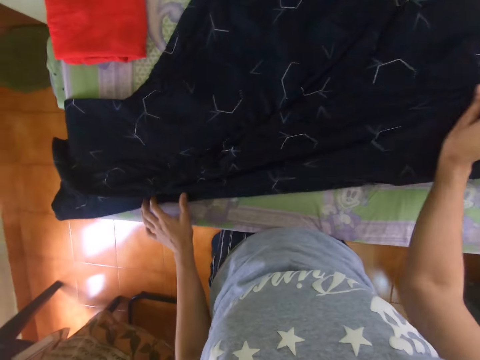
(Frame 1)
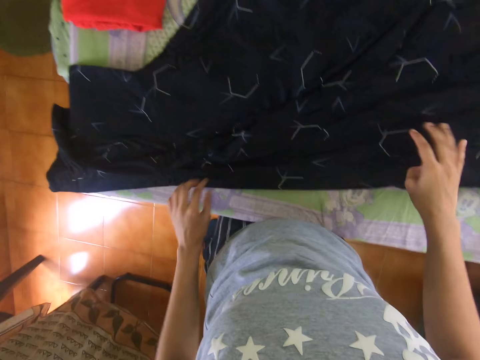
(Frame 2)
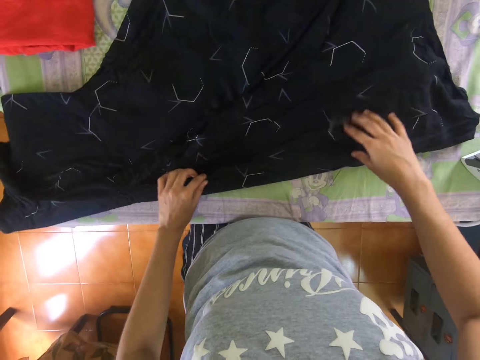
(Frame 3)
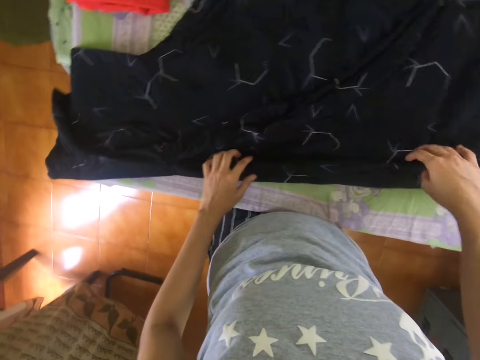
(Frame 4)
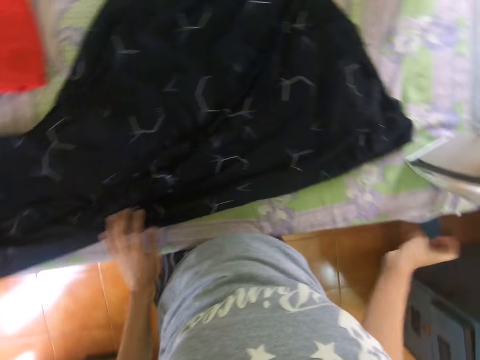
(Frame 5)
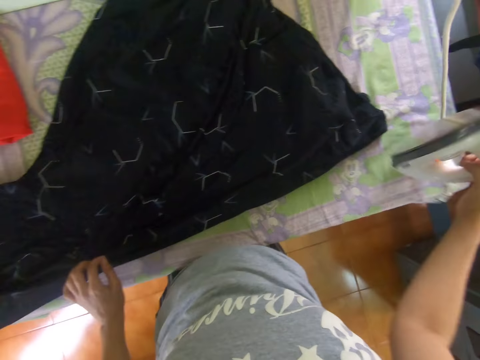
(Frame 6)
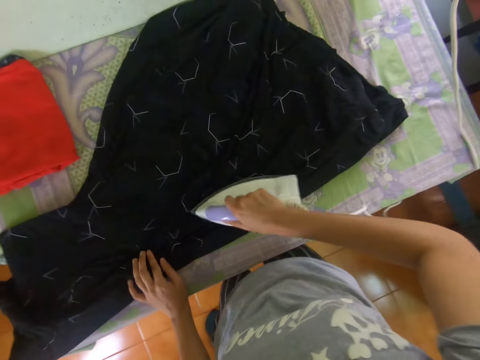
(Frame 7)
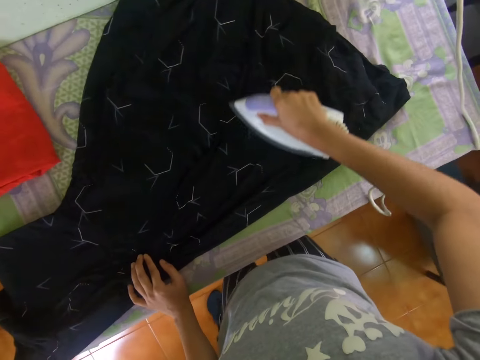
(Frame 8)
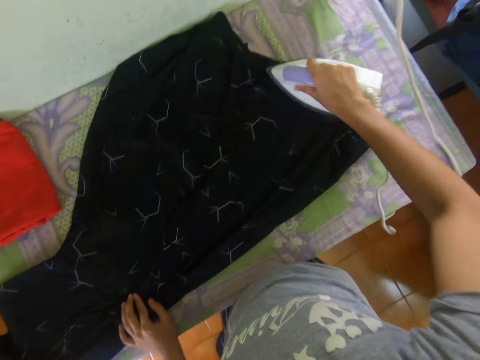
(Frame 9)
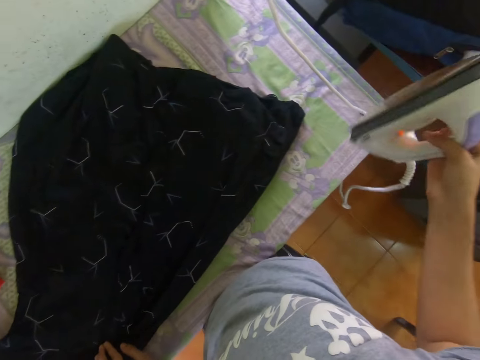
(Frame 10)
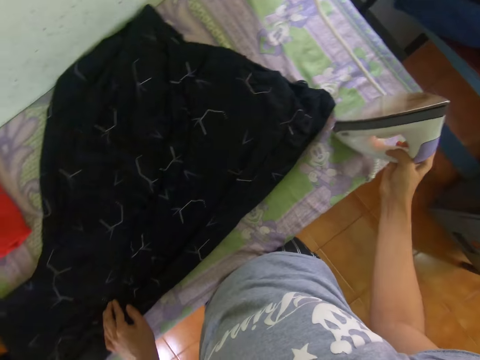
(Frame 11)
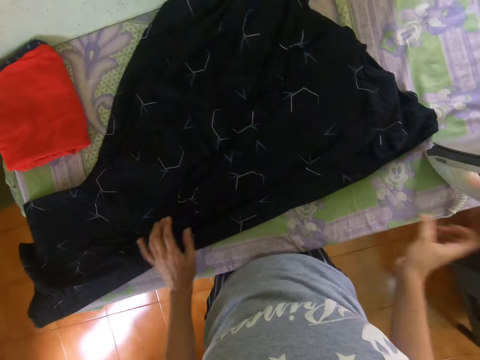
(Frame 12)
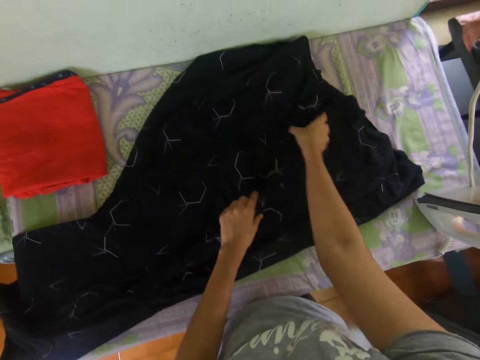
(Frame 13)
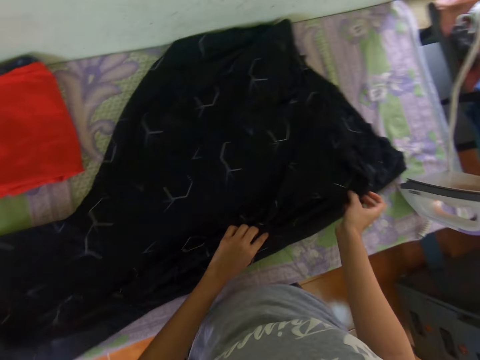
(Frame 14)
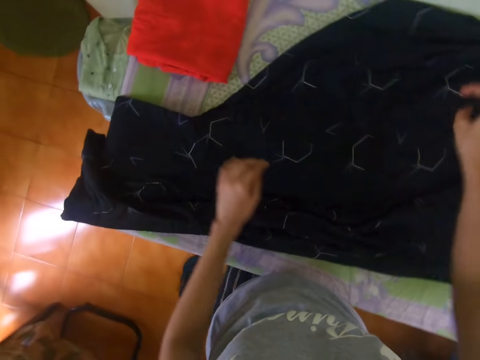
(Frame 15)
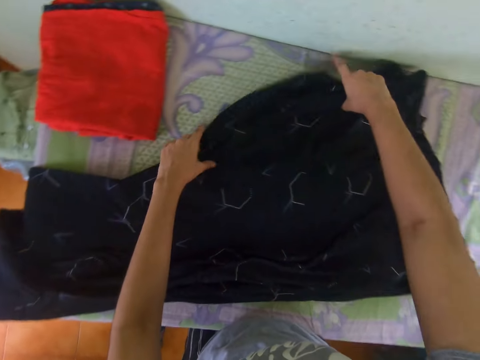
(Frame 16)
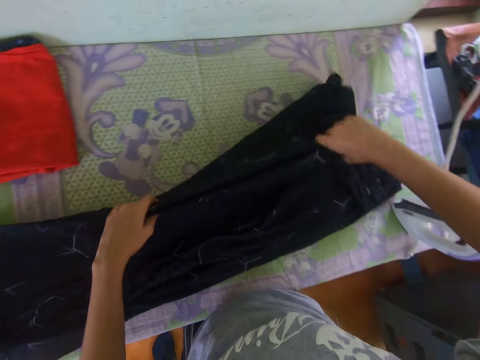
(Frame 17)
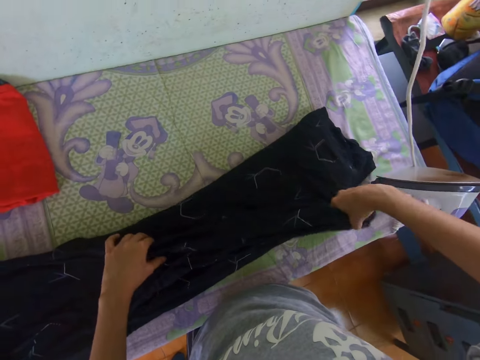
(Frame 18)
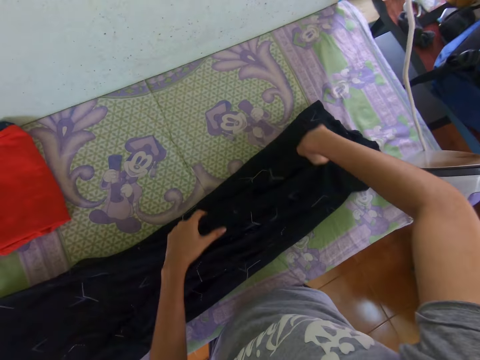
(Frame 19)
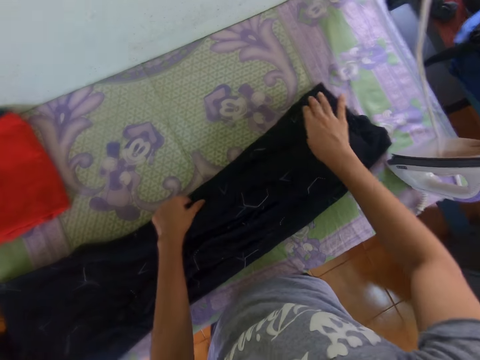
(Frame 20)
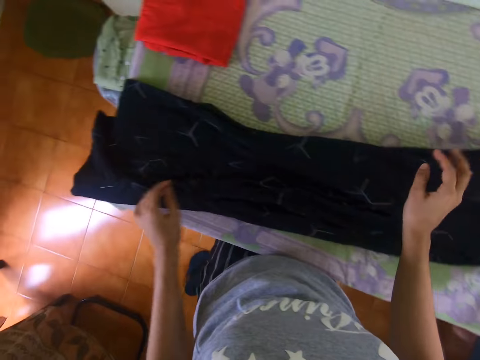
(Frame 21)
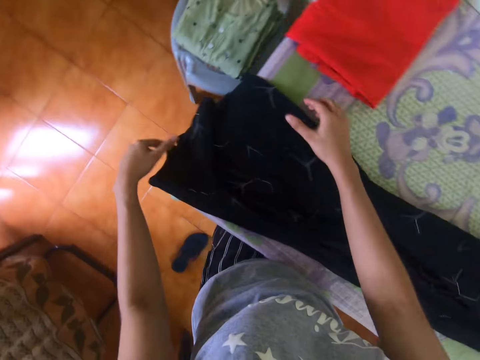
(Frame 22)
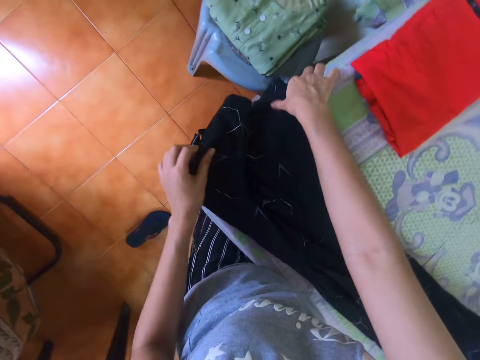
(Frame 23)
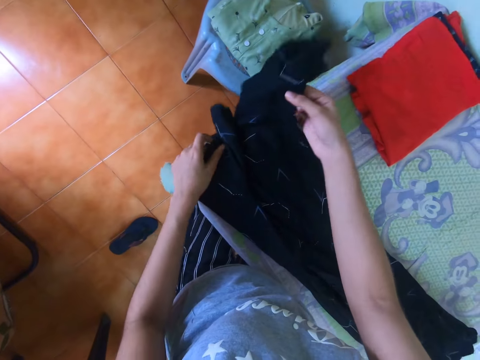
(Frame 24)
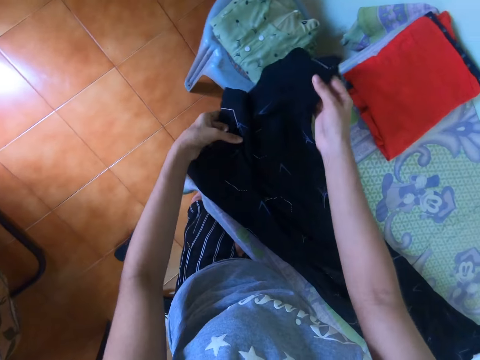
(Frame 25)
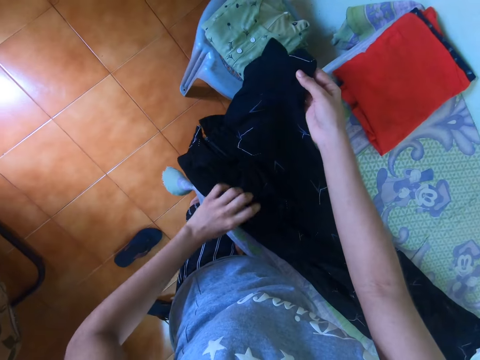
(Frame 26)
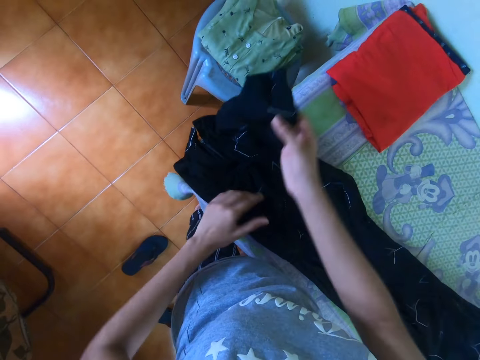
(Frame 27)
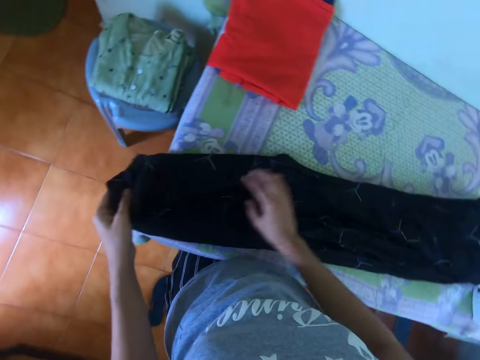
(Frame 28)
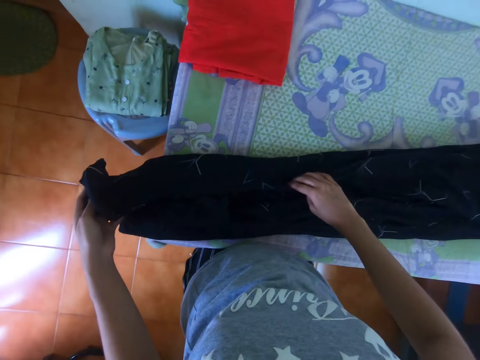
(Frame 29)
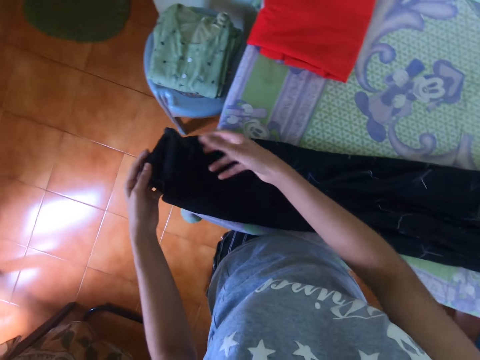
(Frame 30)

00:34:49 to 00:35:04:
The camera wearer picks up the iron on the table. They iron the dress on the table with the iron box. They put the iron on the table. They fold the dress on the table in a room.

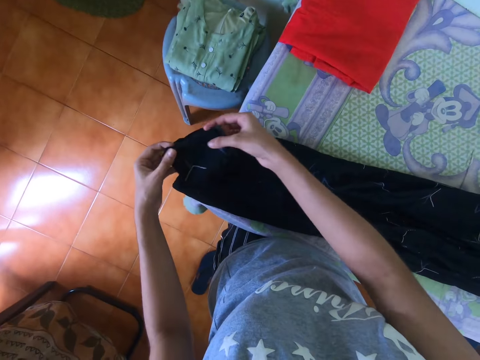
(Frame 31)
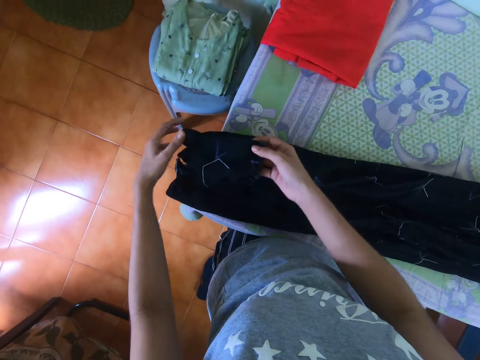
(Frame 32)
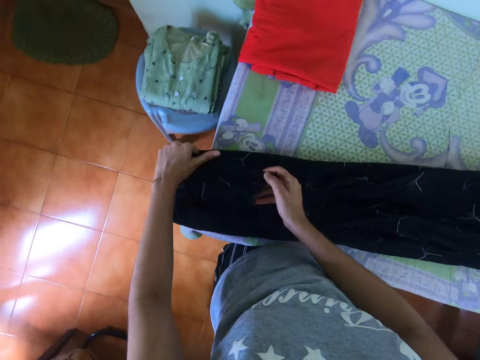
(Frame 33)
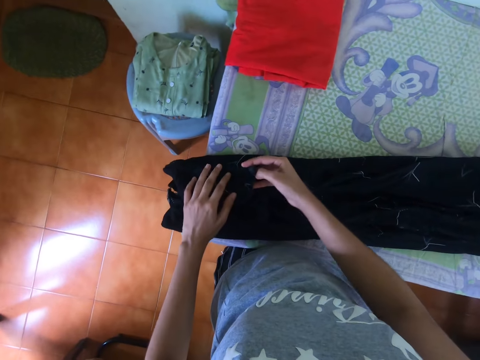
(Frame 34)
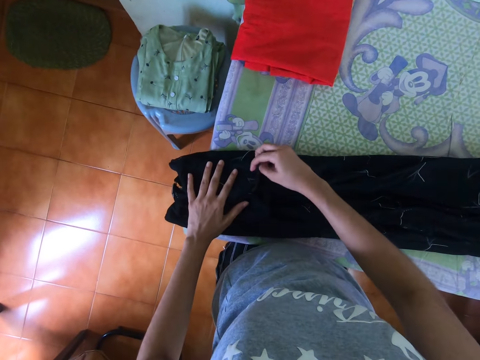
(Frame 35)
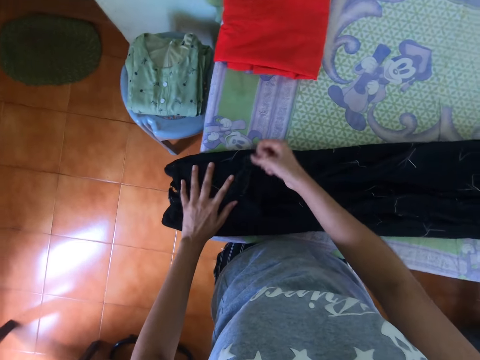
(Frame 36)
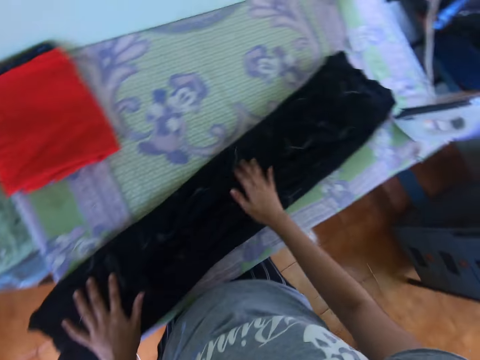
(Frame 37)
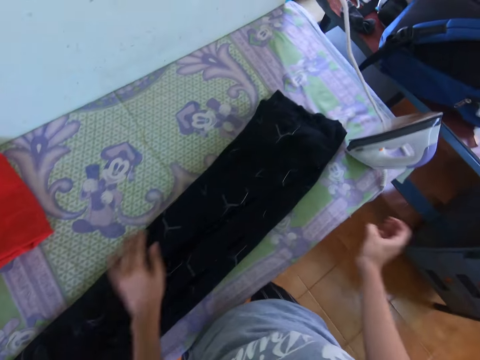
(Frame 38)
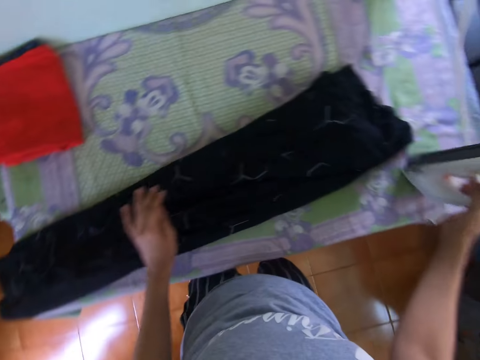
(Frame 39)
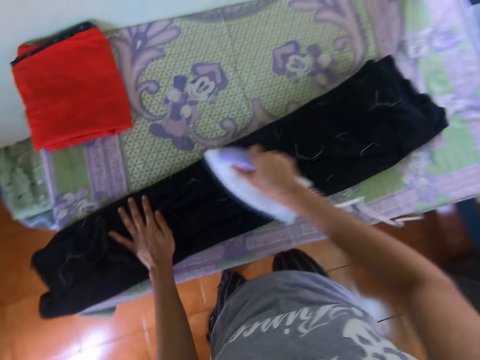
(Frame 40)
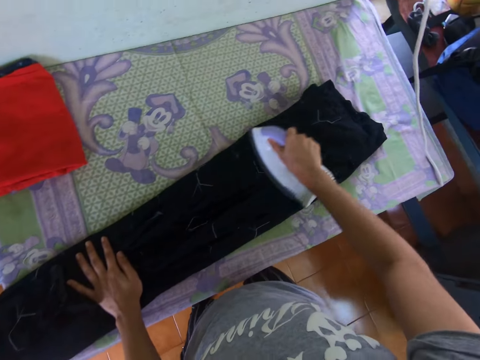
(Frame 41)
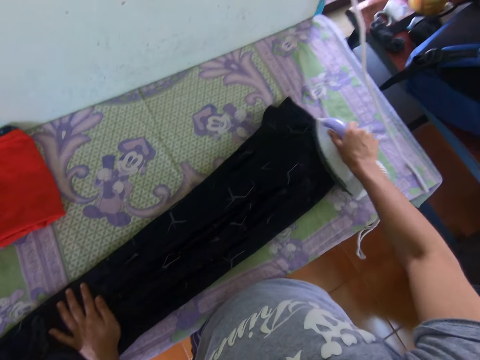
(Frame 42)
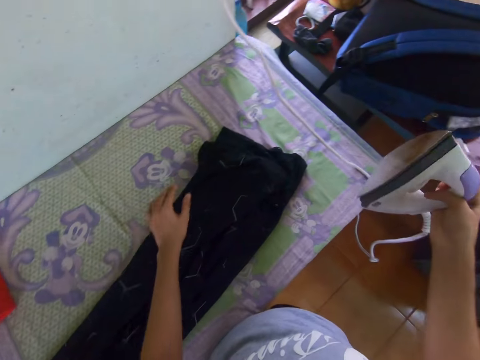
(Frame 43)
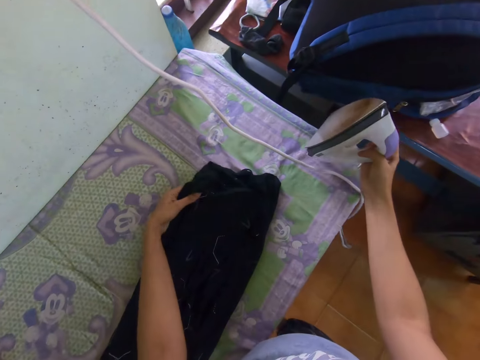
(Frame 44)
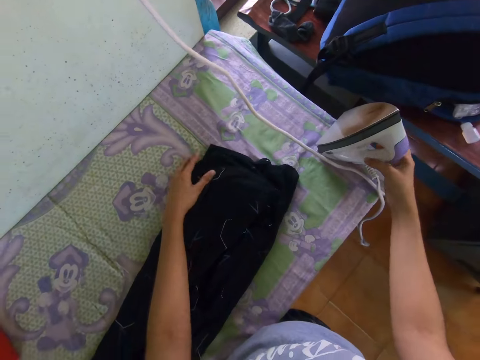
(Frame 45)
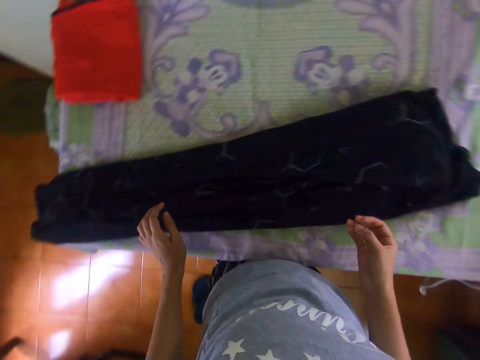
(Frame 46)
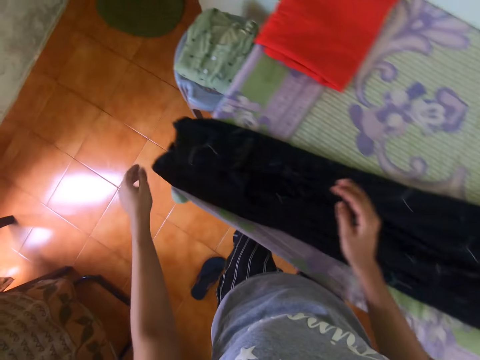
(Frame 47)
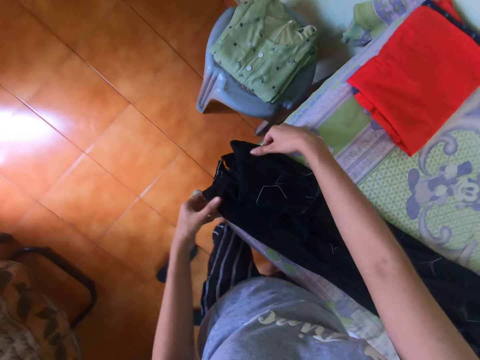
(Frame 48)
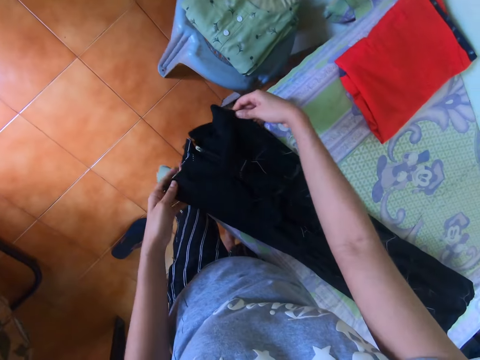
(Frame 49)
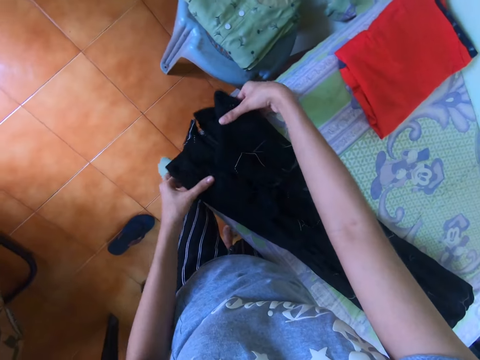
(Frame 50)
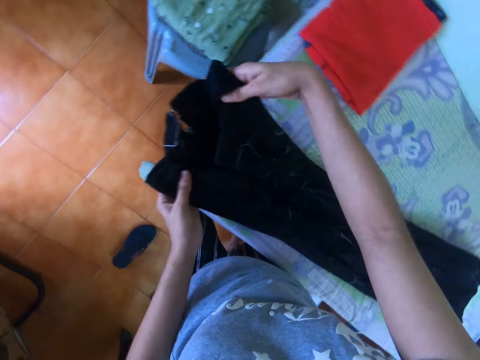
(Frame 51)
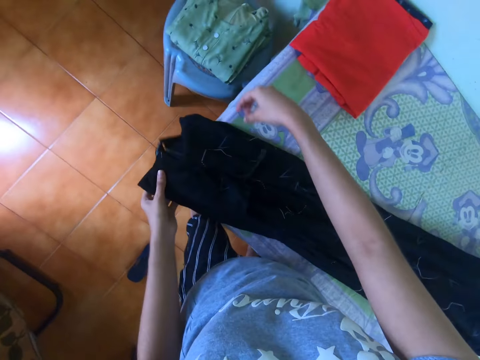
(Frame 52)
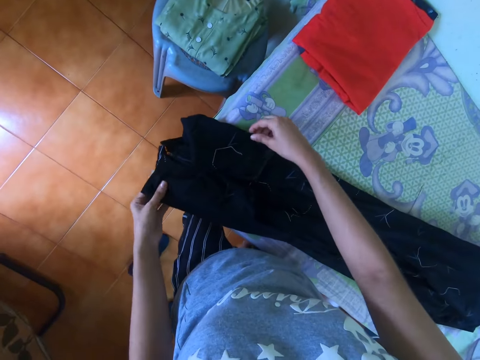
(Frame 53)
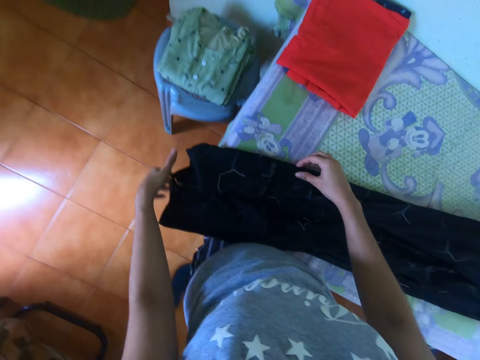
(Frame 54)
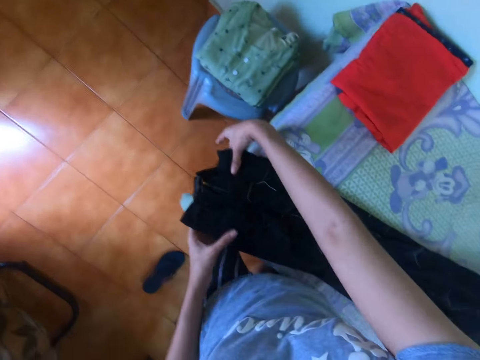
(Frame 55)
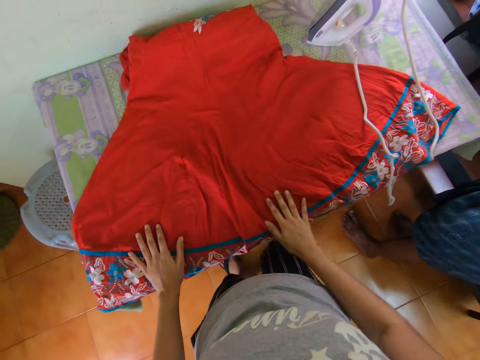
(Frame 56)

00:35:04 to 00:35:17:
The camera wearer picks up the iron on the table. They iron the dress on the table. They put the iron on the table. They fold the dress on the table in a room with both hands.
